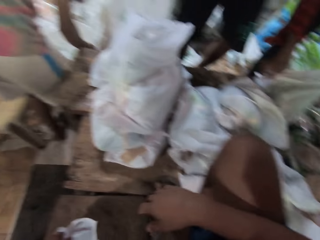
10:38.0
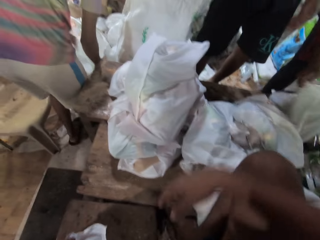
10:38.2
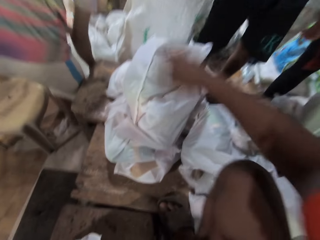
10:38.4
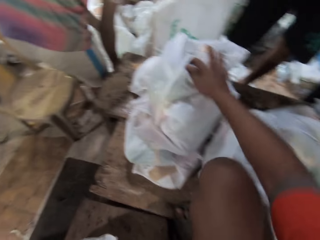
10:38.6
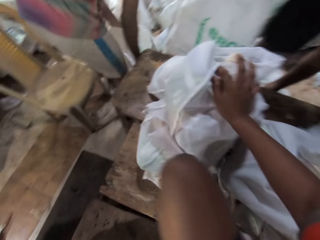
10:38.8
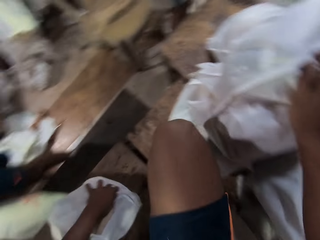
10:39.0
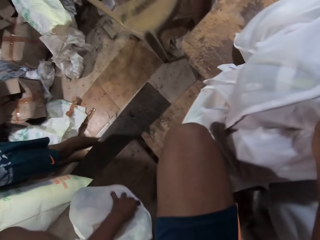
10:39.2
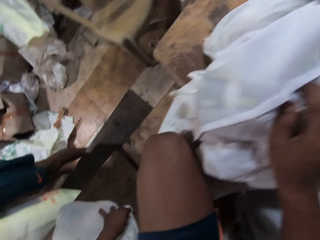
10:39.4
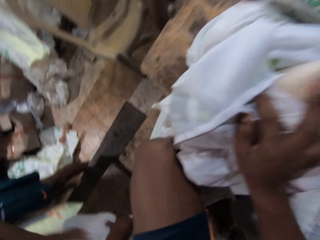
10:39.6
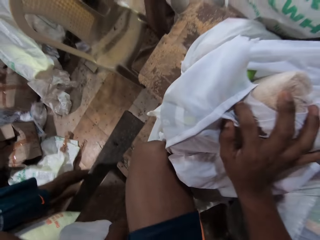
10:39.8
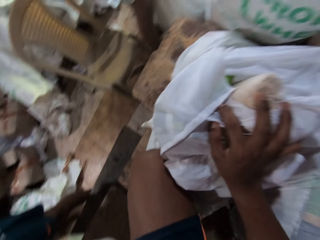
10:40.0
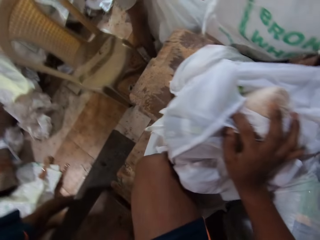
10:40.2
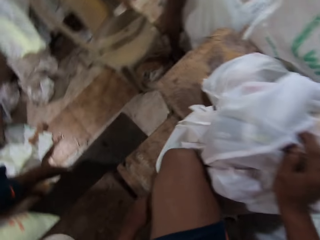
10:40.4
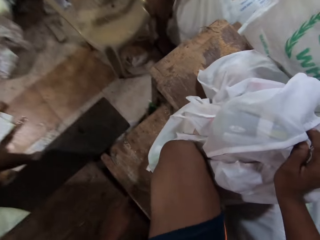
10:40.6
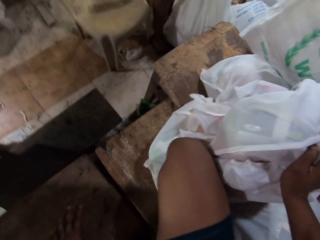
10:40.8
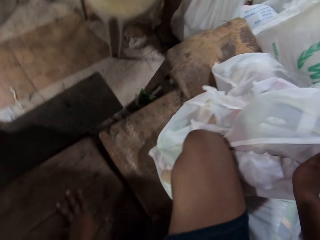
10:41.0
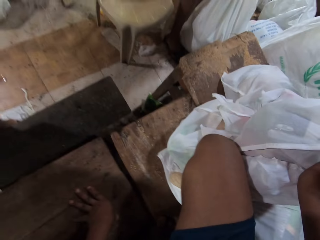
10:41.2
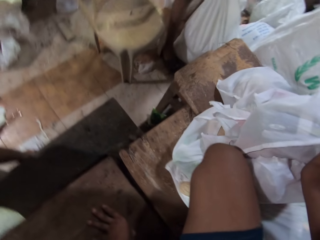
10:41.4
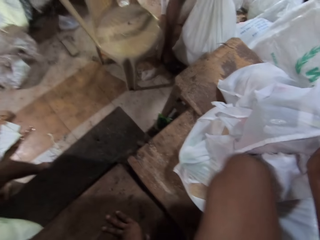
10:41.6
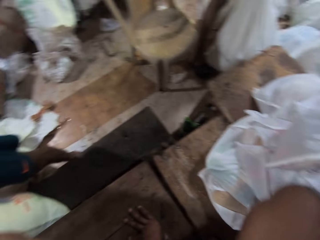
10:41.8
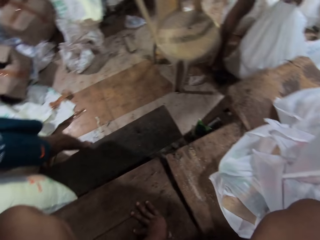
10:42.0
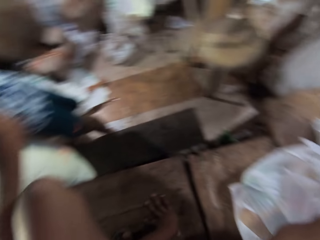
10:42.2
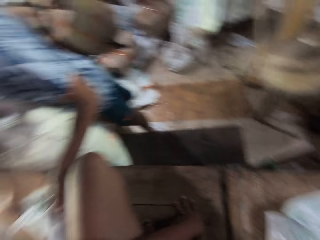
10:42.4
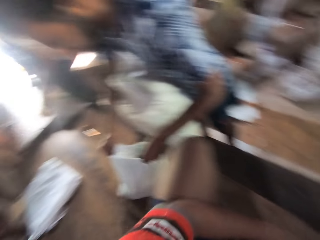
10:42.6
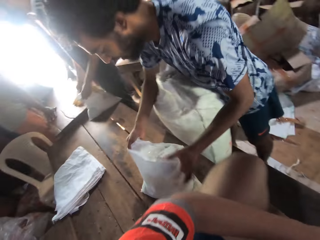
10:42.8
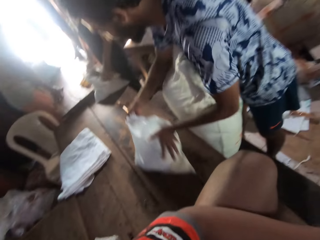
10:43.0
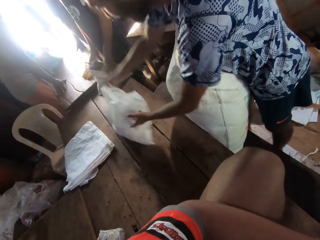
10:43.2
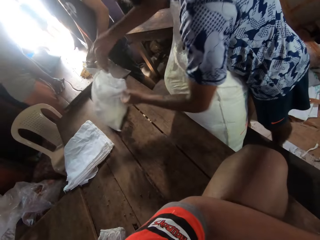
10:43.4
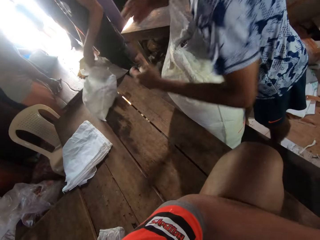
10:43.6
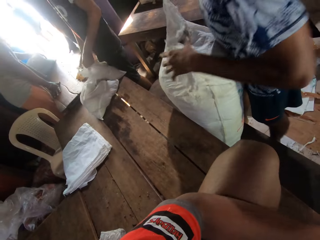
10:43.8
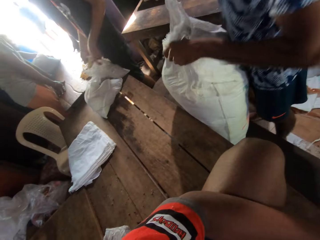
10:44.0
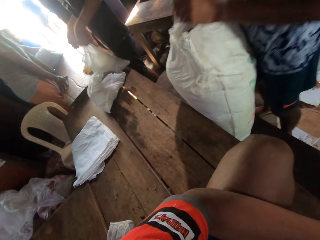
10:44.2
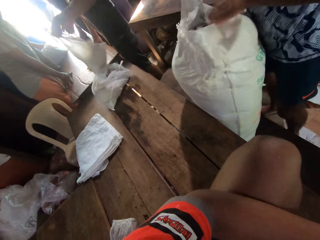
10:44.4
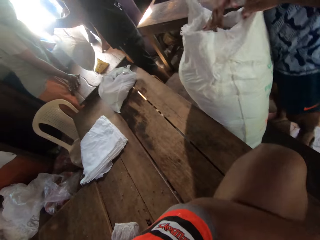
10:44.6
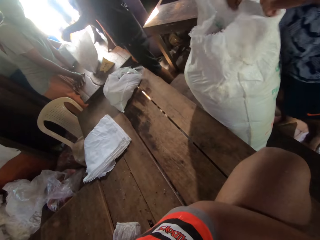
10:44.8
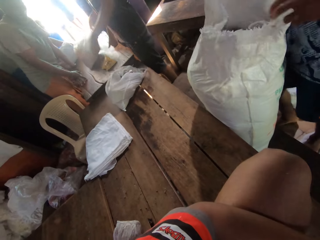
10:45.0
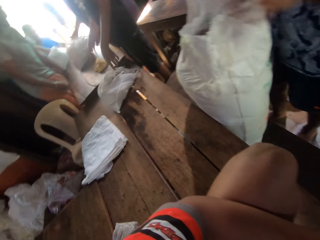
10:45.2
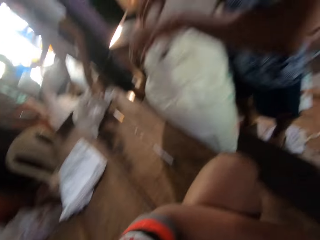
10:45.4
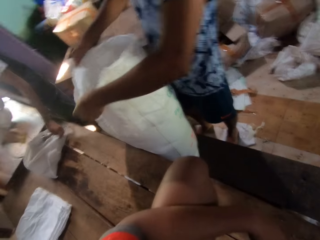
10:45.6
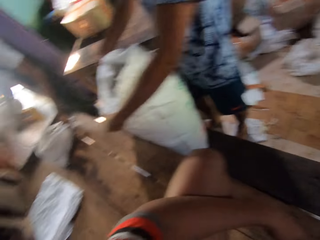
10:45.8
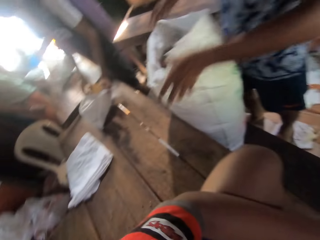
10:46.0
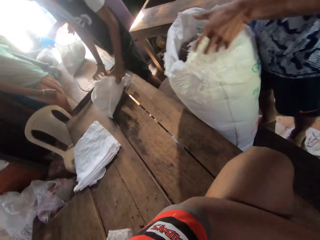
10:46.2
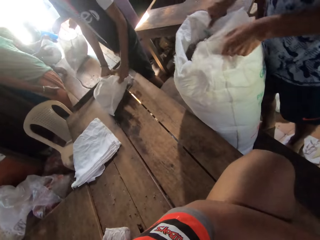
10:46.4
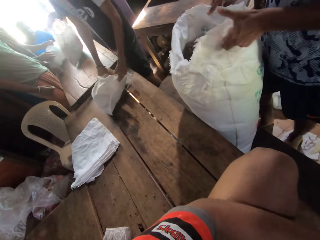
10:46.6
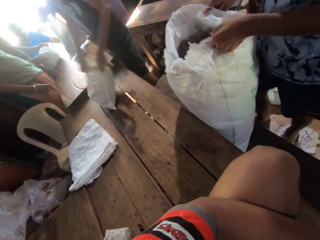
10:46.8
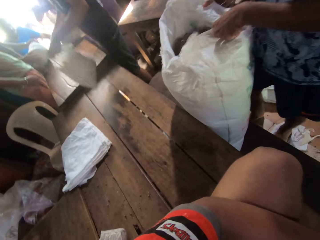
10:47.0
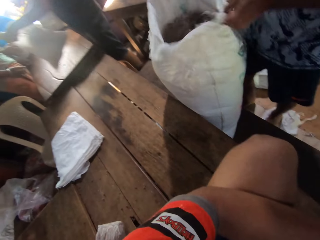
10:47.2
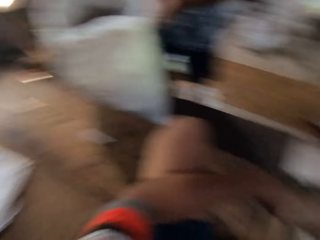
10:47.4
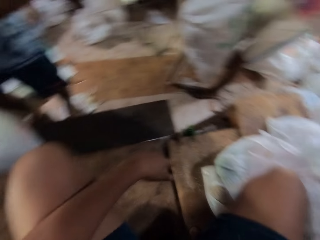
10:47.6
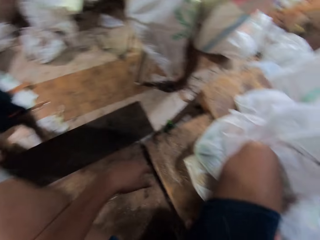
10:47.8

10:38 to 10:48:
The camera wearer places his right hand on a bag of food stuffs. He holds another nylon paper on the table. A man slides the bag of food stuff across the table to a person. The man takes the nylon paper on top of the table next to the camera wearer. The man opens a sack with both hands.

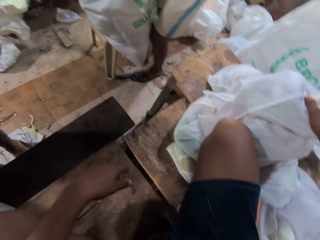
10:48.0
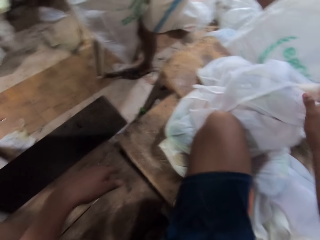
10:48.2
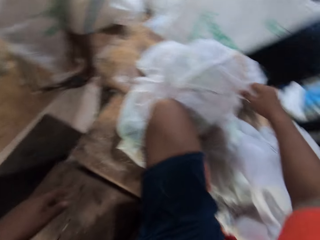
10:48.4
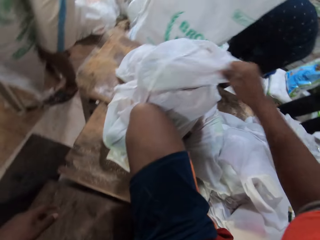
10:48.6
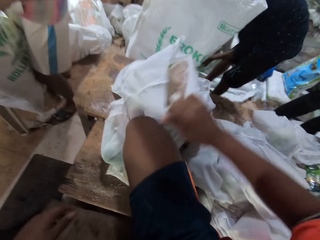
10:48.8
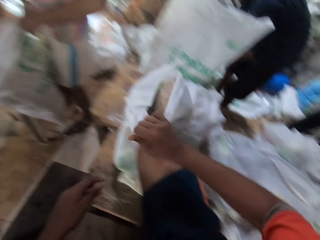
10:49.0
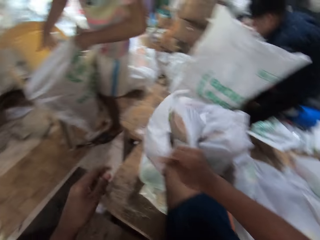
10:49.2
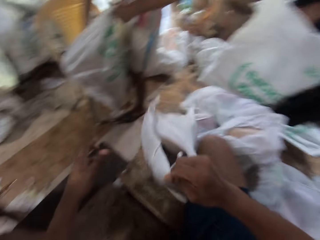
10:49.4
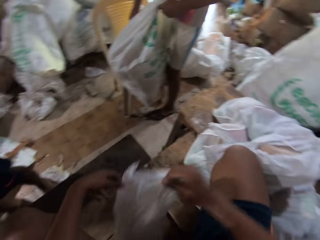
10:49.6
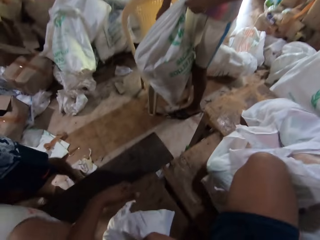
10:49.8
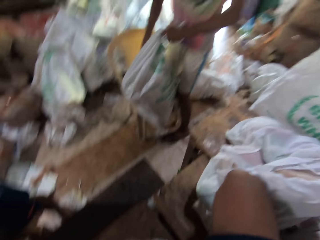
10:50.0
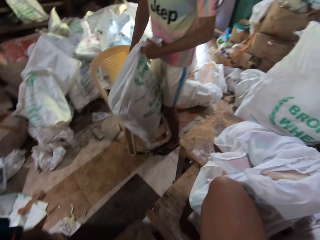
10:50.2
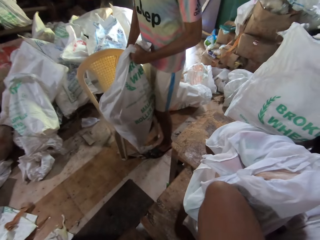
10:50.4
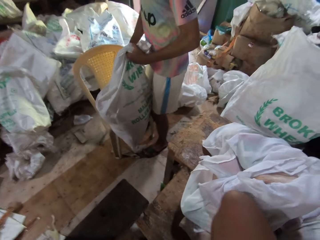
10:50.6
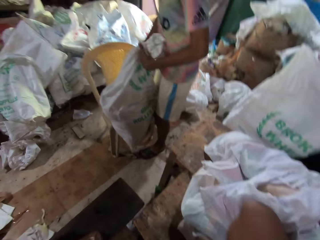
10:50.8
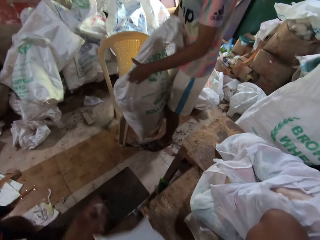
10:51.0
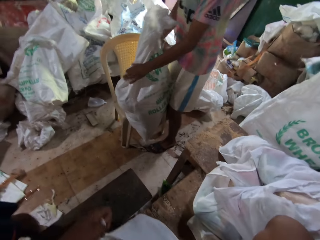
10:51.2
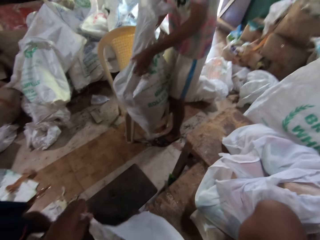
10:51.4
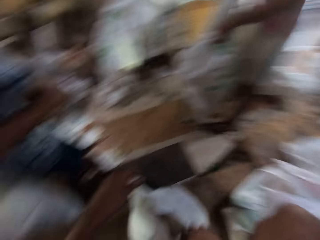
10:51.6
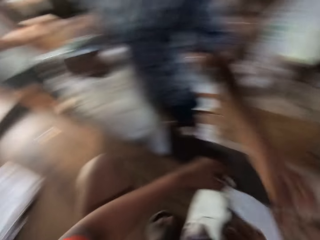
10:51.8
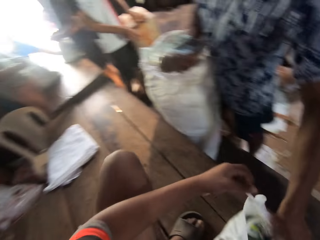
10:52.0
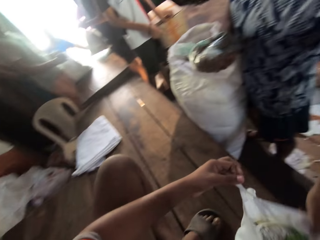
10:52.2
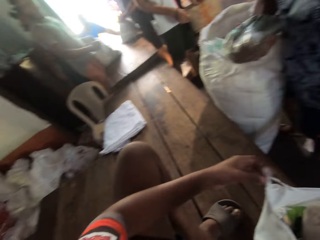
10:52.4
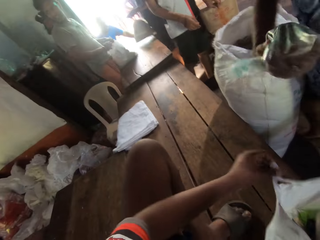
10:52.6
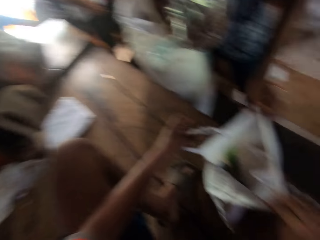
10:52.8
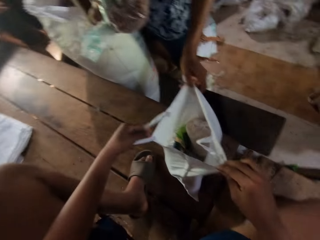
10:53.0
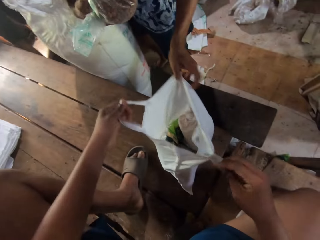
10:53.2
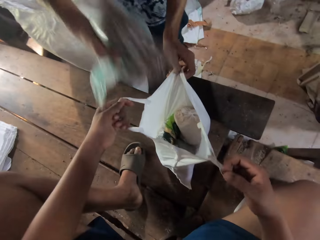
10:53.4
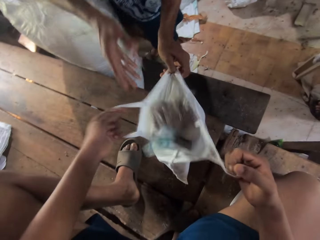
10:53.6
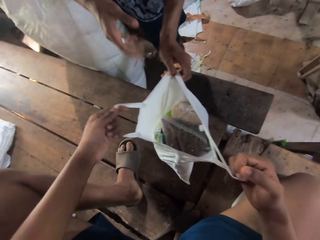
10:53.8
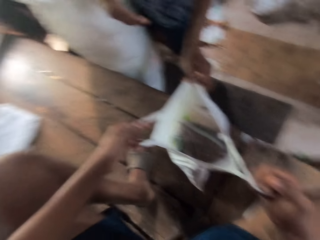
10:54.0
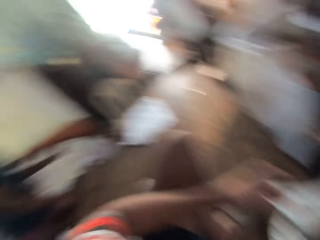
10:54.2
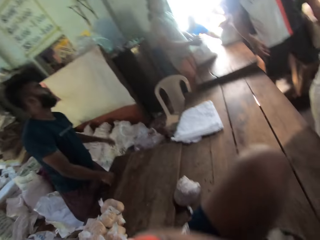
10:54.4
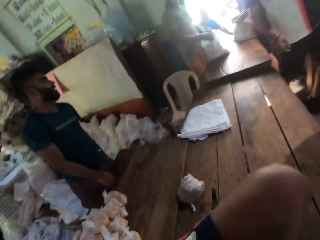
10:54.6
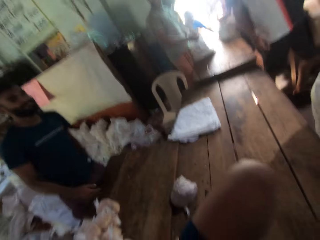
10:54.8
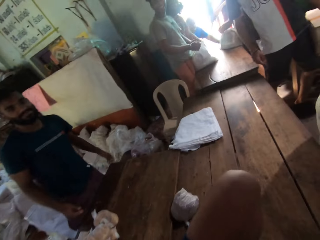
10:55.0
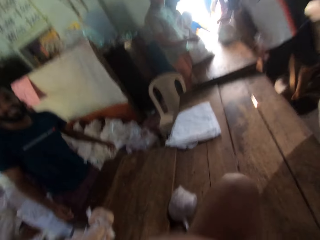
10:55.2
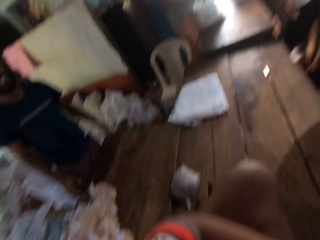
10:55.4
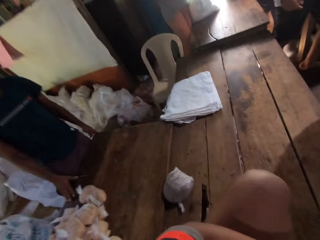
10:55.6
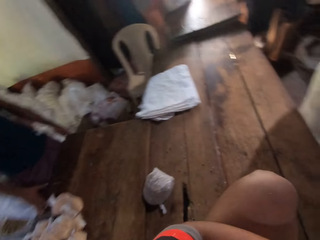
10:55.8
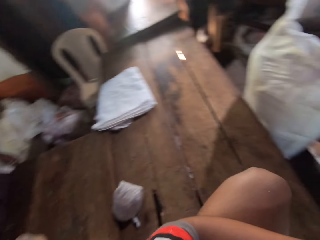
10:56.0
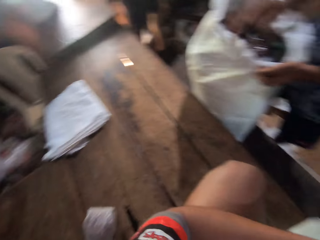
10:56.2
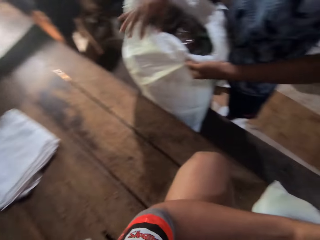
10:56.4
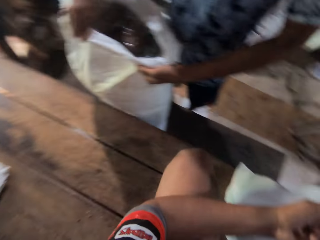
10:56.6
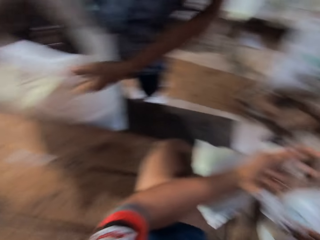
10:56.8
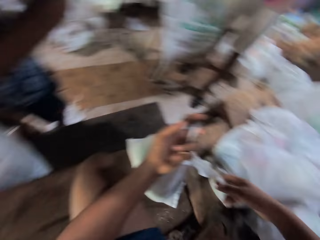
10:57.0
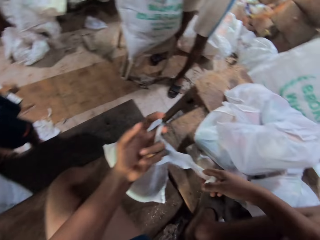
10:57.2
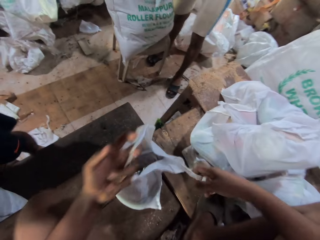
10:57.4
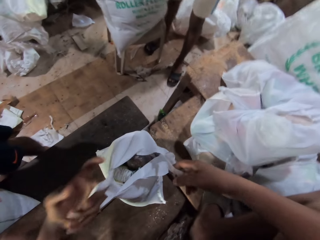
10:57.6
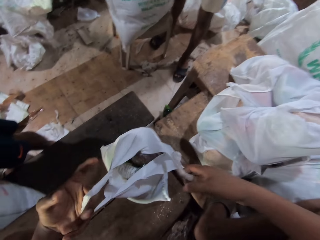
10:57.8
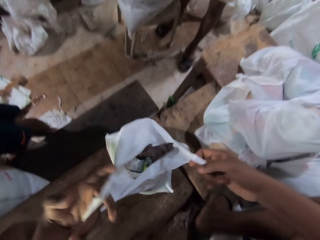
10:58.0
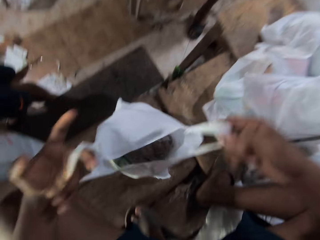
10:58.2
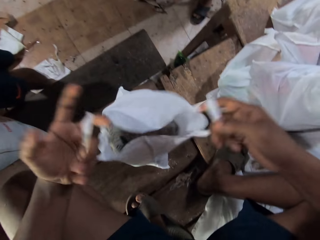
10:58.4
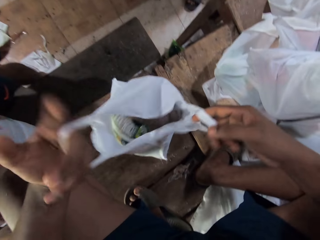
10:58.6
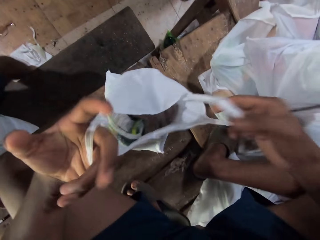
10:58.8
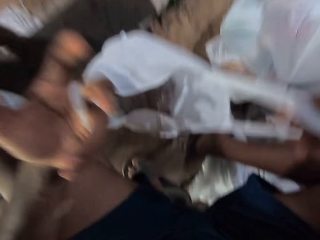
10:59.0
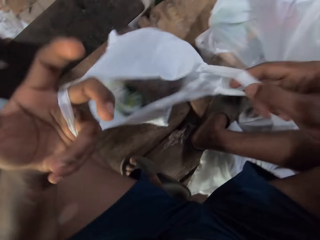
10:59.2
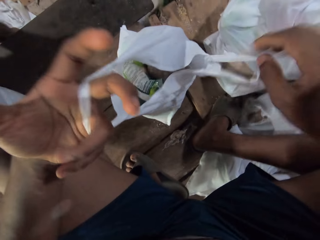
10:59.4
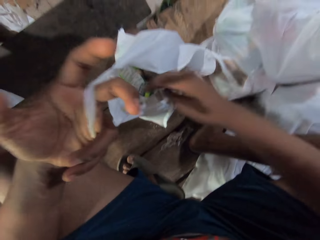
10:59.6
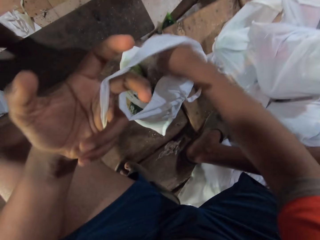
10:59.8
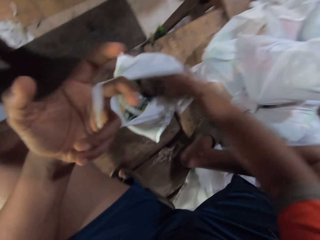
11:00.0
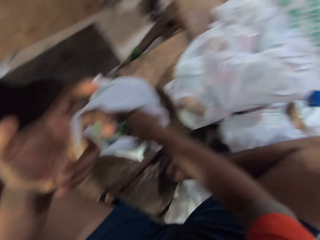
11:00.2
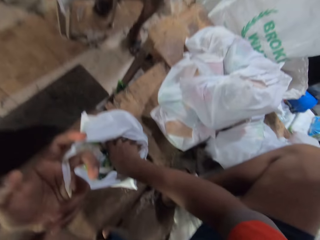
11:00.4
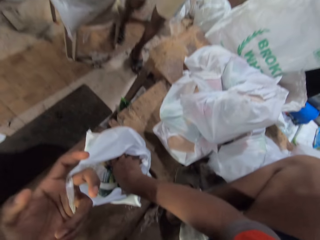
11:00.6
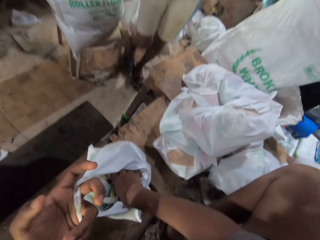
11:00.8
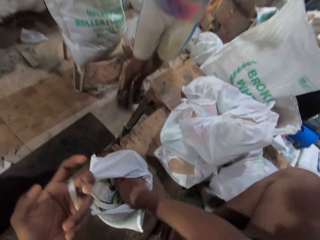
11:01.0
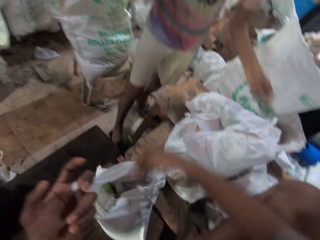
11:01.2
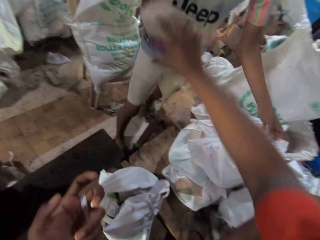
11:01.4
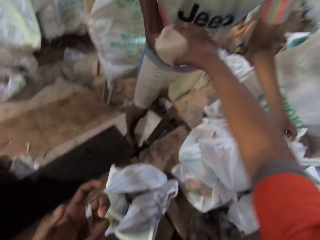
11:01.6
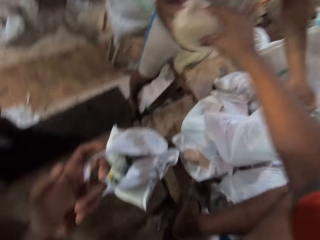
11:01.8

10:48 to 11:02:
The camera wearer pulls a sack of food stuff with his right hand. He turns around. He holds a nylon paper on top of the table and puts the nylon paper on the table. A man opens the bag of food stuff with his left hand. The man places food stuff in the bag held by the camera wearer with his right hand. The camera wearer opens the nylon paper for the man. He places his right hand in the bag of food stuff.
